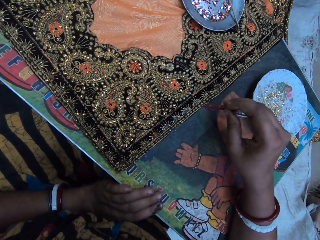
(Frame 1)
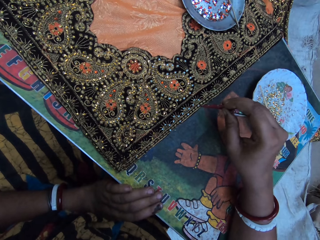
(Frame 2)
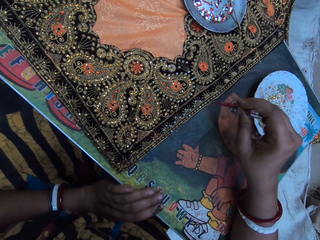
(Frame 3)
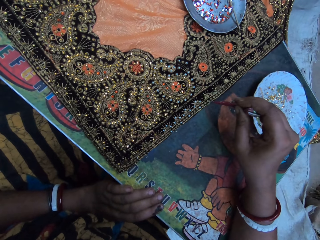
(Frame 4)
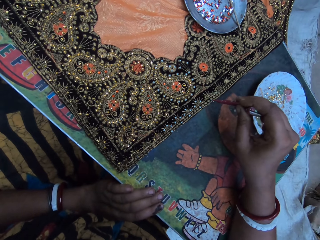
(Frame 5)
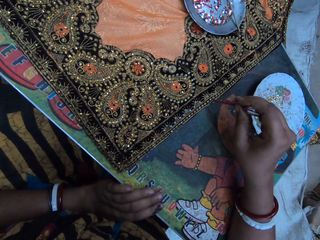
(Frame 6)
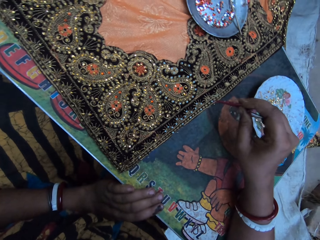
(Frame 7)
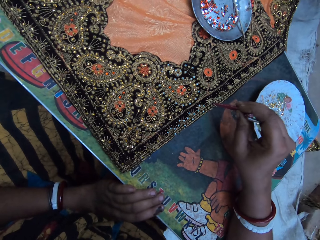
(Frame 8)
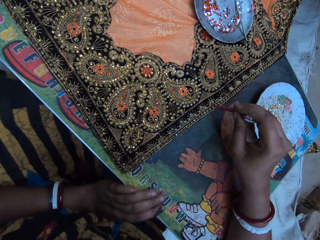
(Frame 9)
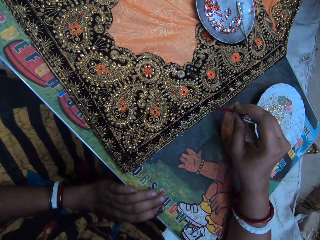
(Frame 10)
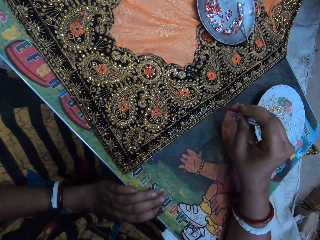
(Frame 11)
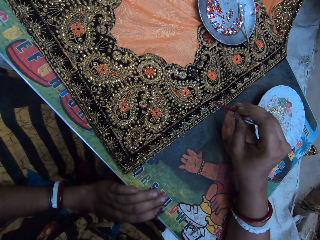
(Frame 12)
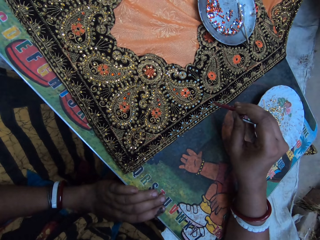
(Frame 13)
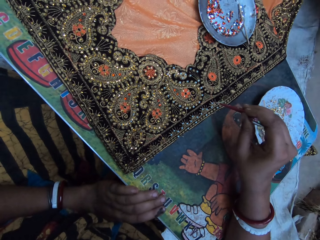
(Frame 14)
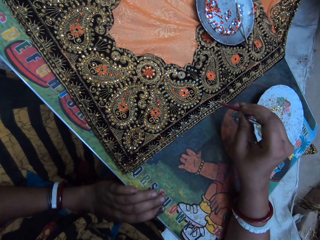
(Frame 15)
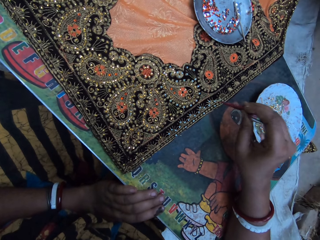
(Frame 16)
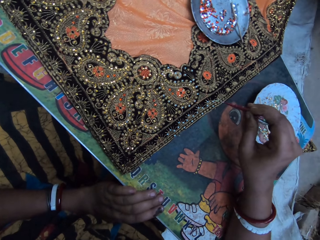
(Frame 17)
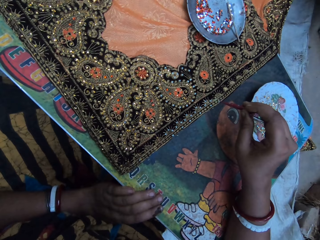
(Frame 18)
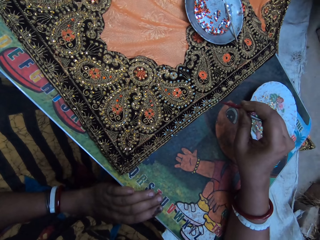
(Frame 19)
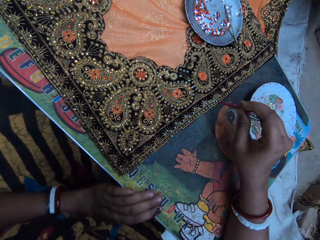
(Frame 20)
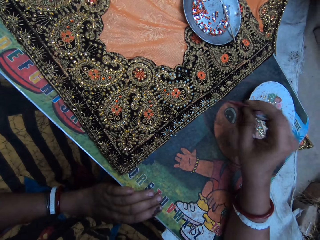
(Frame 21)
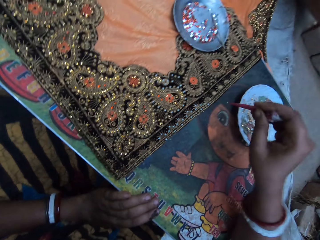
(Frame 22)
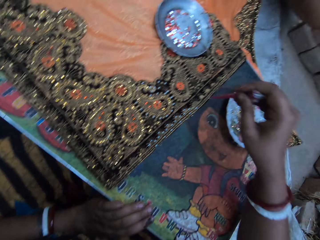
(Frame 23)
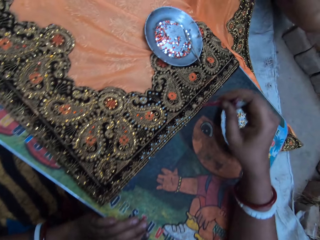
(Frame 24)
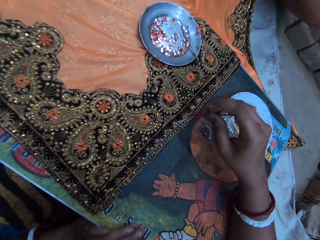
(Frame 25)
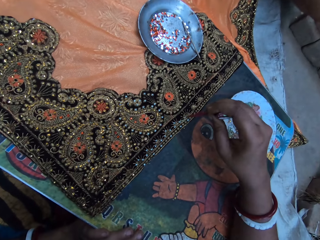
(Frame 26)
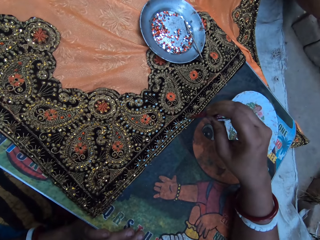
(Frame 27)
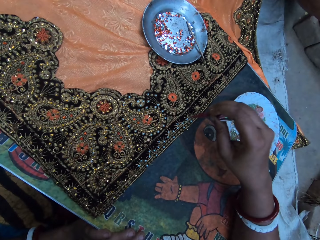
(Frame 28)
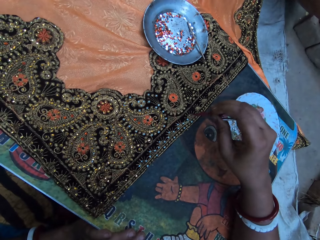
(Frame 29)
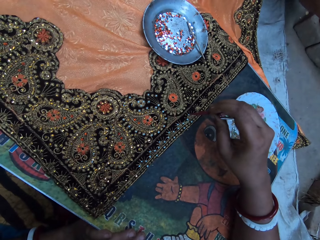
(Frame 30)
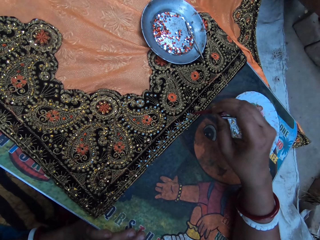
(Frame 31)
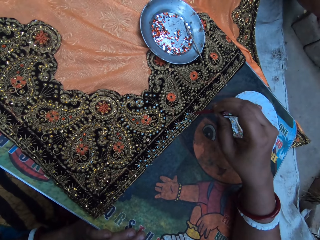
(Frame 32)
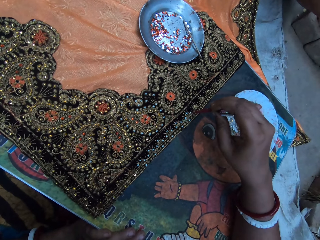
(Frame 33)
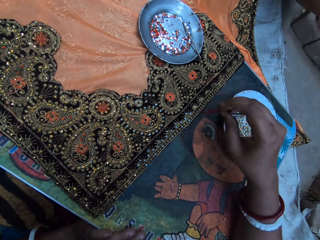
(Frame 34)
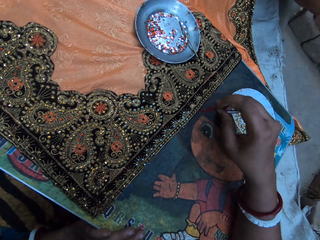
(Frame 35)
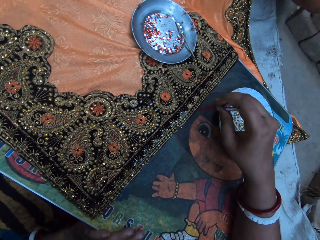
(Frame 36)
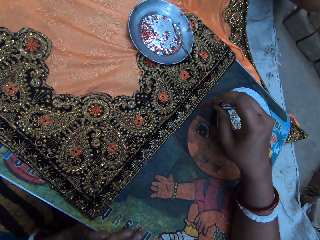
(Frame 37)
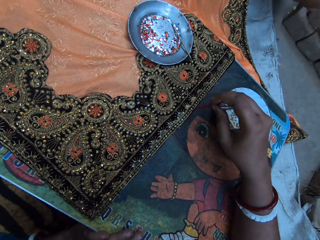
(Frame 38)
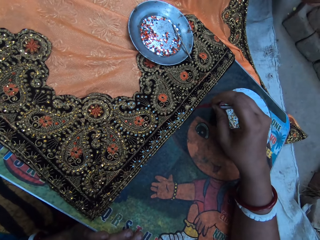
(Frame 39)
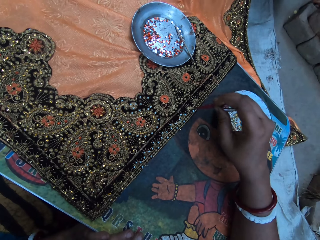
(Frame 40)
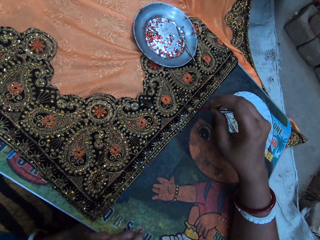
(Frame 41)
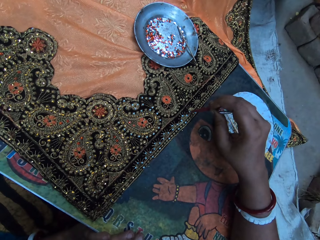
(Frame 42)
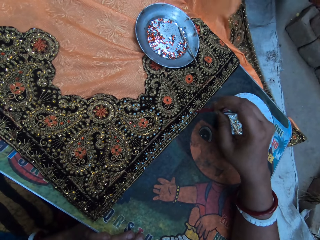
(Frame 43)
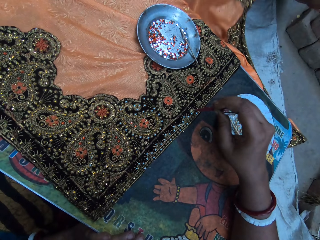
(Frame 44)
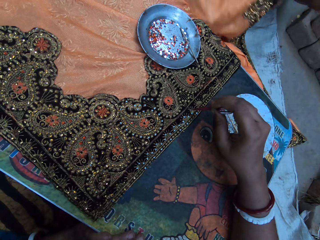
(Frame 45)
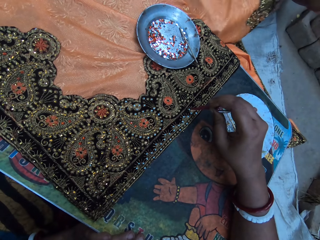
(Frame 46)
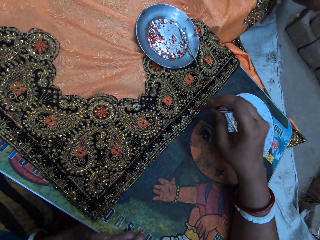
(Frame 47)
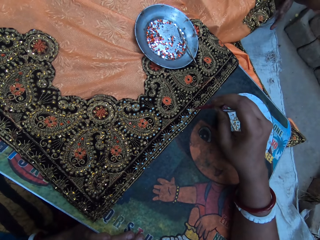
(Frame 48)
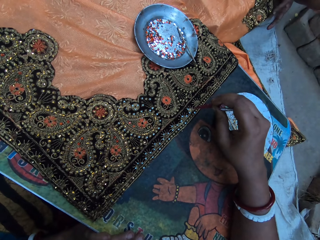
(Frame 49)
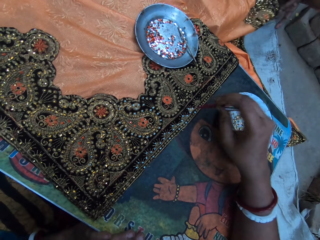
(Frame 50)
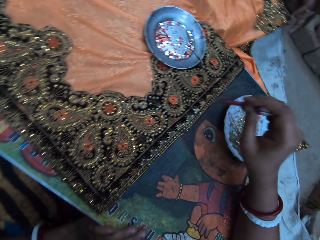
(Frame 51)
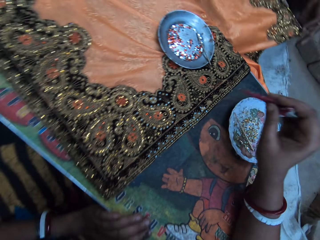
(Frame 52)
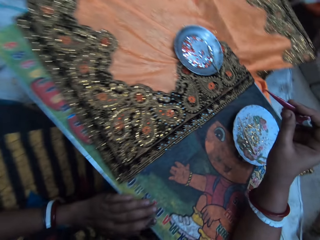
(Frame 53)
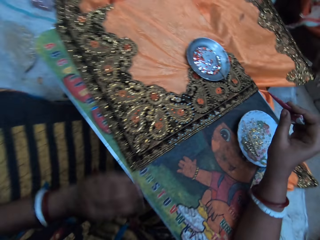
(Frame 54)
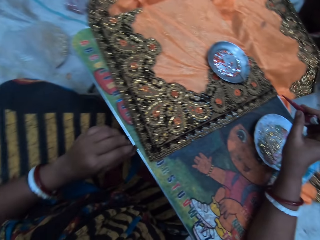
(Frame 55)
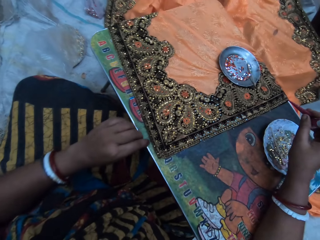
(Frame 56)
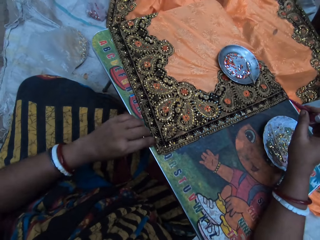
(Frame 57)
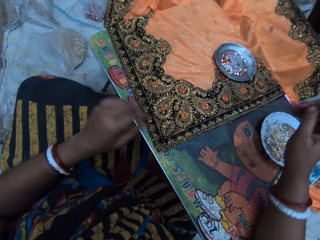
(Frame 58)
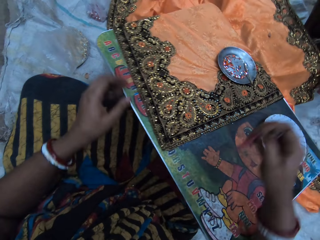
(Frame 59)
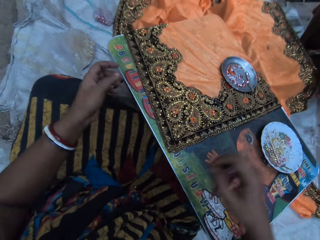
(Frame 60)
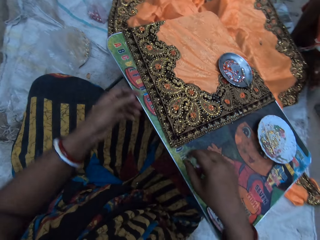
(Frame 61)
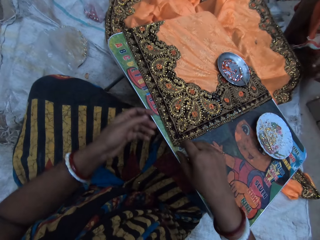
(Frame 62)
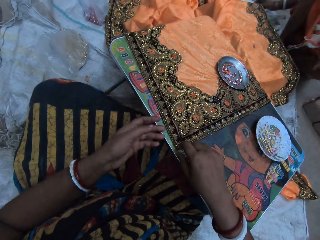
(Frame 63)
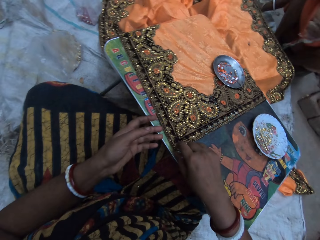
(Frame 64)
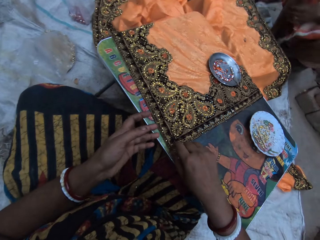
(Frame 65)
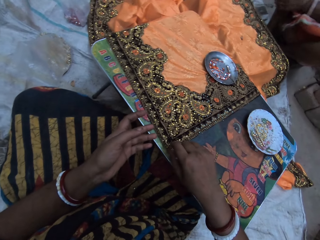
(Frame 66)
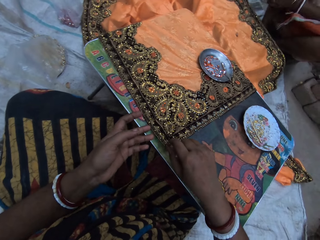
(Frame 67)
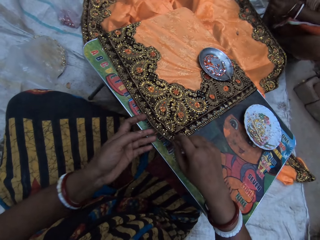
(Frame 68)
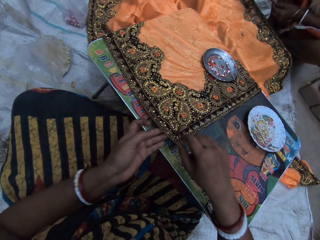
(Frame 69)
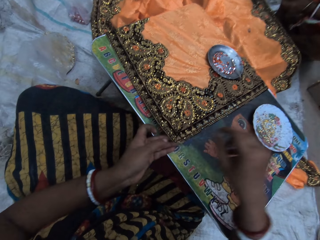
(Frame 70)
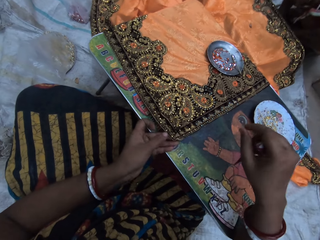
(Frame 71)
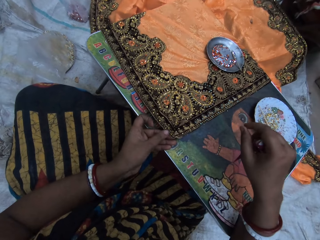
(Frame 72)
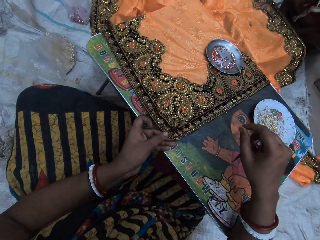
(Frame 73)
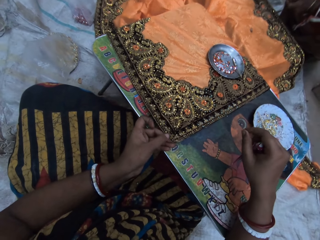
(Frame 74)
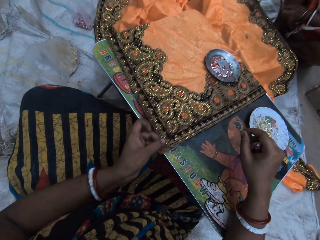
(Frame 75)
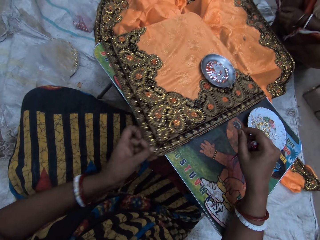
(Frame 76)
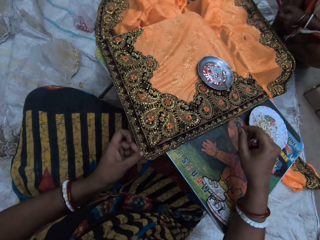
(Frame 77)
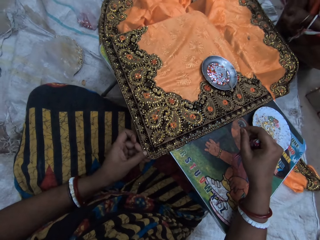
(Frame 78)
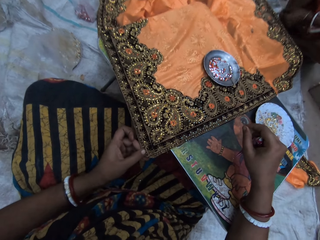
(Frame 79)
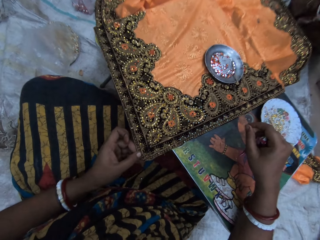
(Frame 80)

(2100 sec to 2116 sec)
A woman adjusts the fabric with both hands. The camera wearer raises the fabric on the table with her right hand. She holds the fabric with her left hand and pulls the fabric on the table with her left hand.

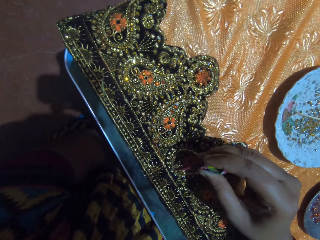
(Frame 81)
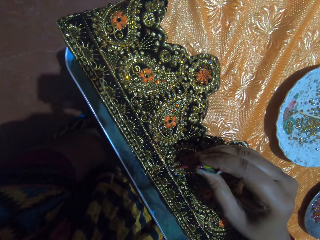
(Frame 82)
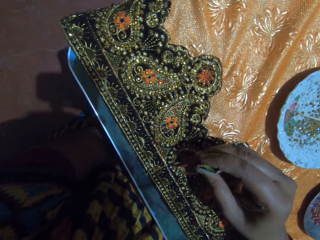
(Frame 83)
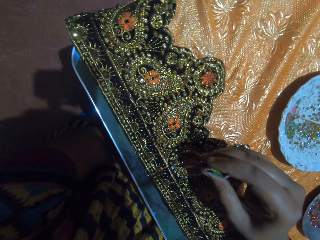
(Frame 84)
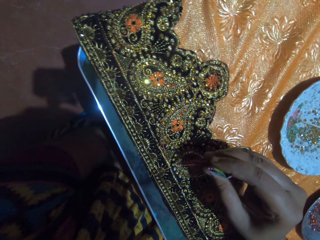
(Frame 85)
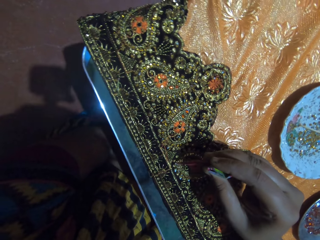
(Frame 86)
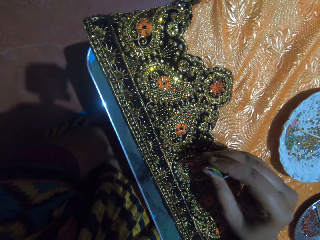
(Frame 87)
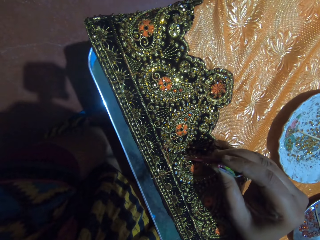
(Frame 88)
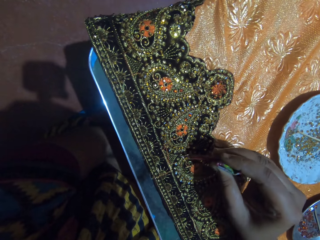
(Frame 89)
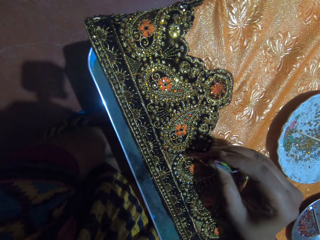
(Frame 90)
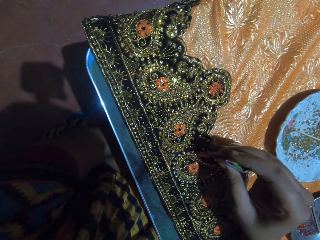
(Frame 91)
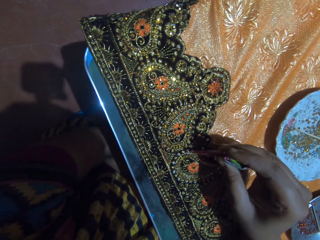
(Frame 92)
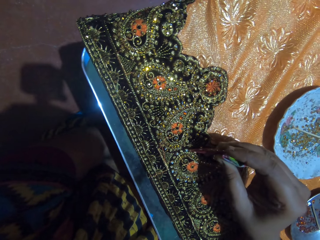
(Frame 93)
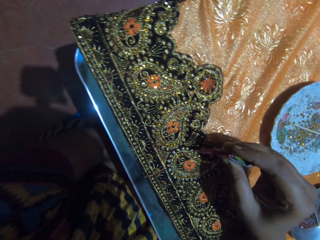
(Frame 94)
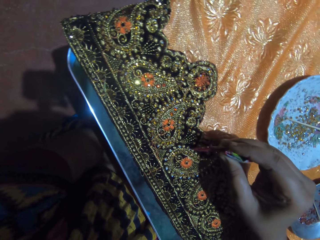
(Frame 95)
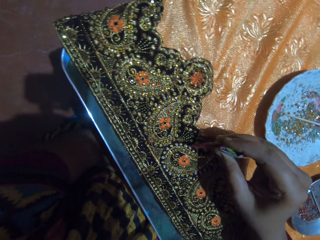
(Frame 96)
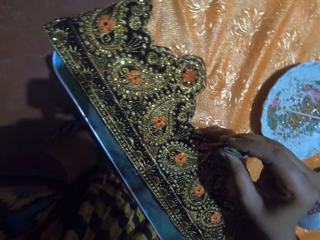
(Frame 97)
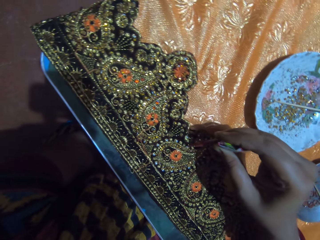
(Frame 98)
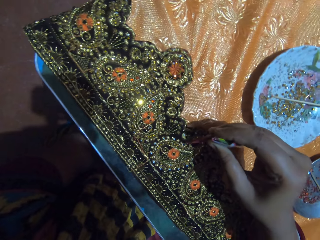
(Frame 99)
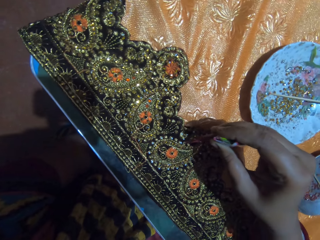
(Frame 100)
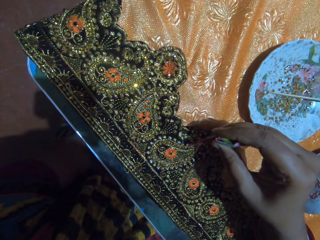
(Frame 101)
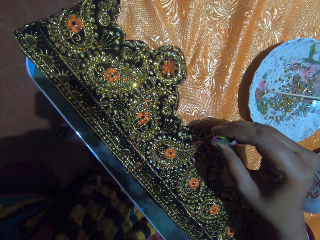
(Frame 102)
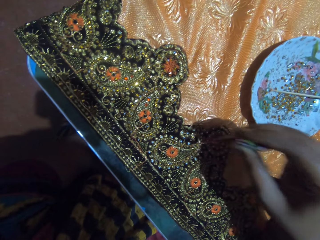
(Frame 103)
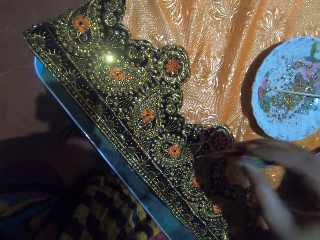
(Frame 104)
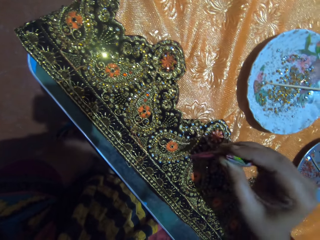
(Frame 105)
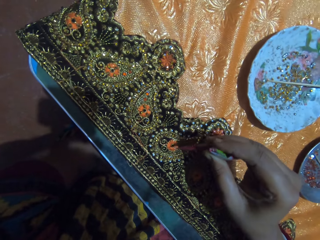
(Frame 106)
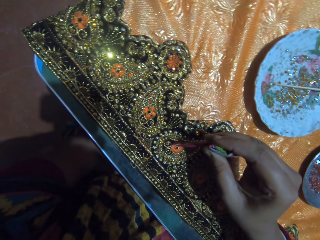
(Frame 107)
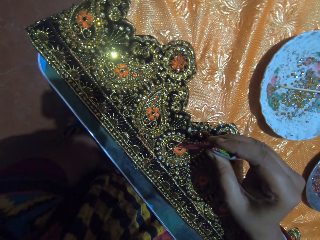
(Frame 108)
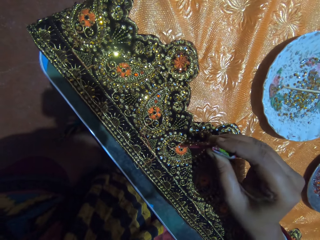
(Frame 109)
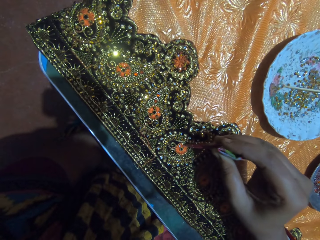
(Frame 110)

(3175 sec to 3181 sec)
The camera wearer drops some glue on a fabric on a table with her right hand. She paints on the cloth with a fabric pen.
